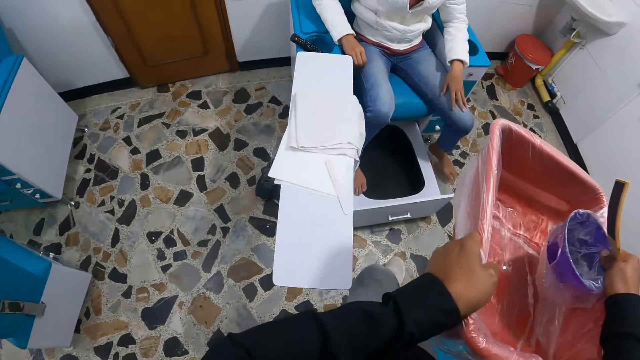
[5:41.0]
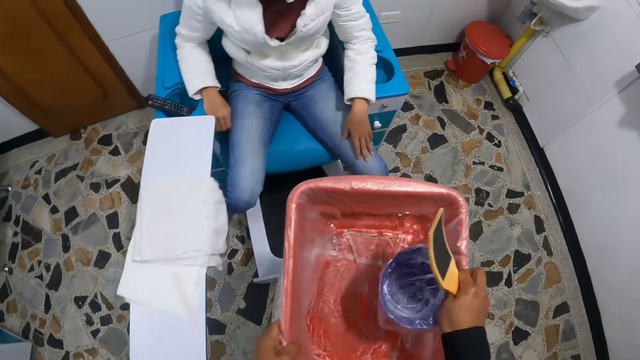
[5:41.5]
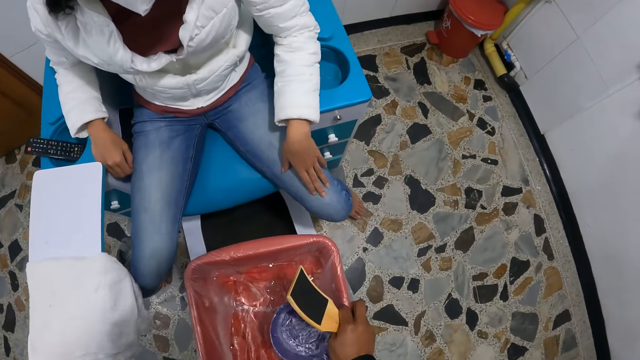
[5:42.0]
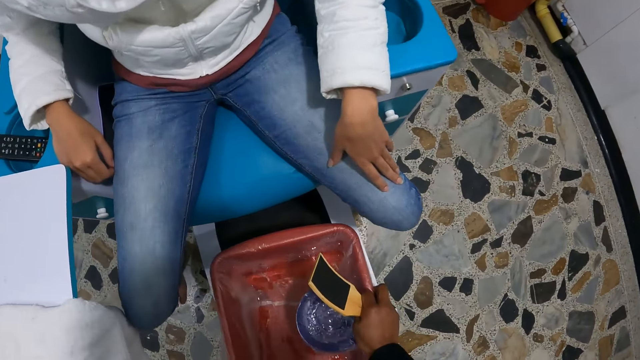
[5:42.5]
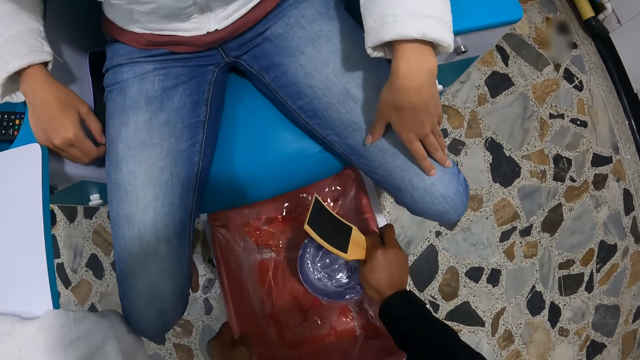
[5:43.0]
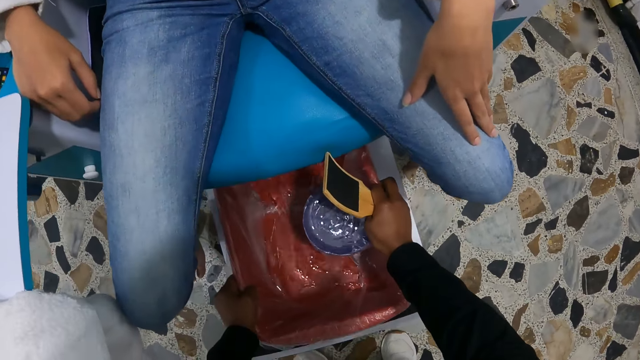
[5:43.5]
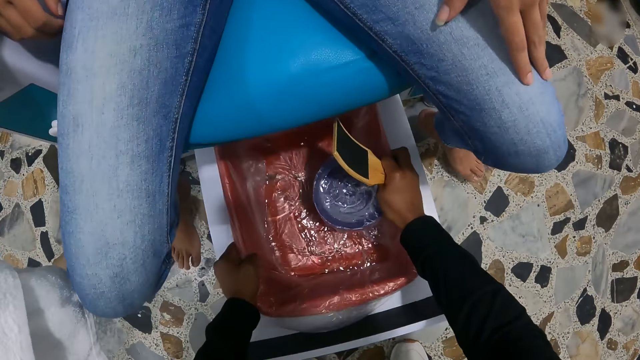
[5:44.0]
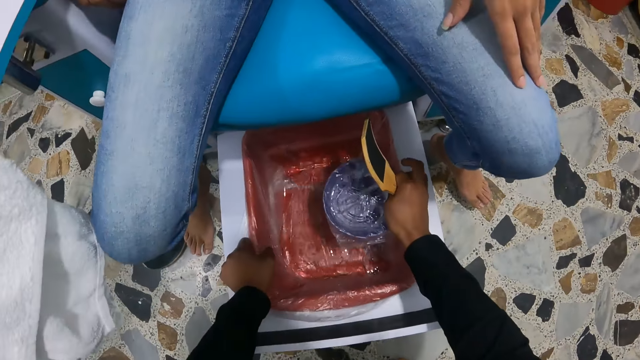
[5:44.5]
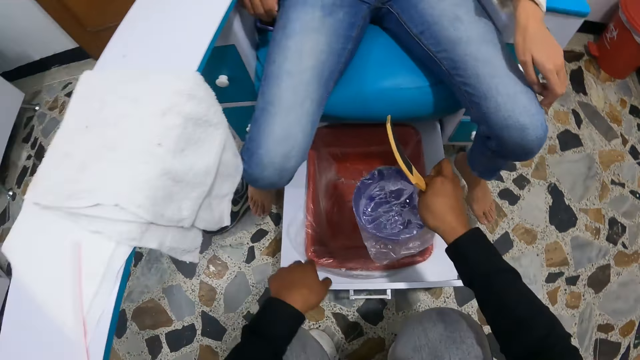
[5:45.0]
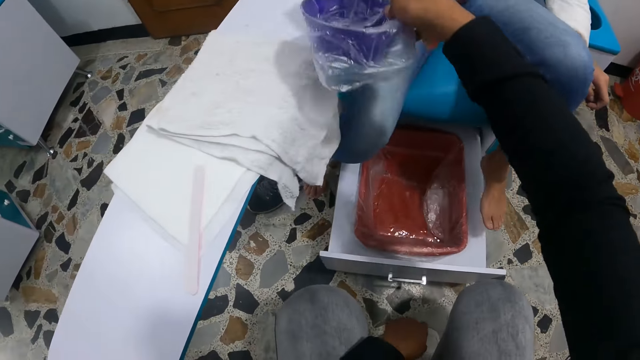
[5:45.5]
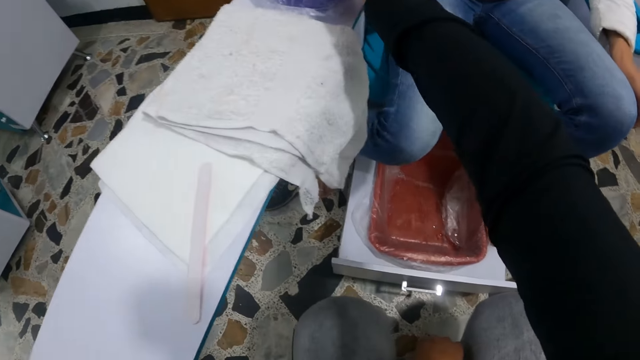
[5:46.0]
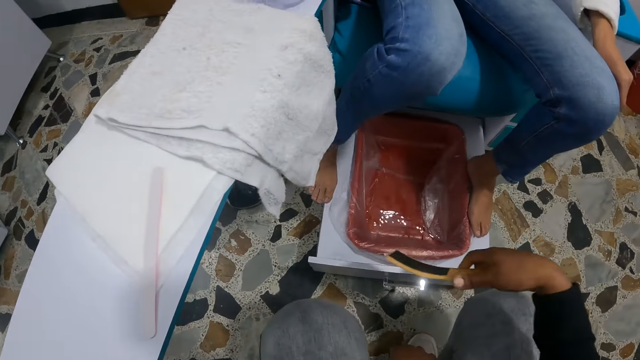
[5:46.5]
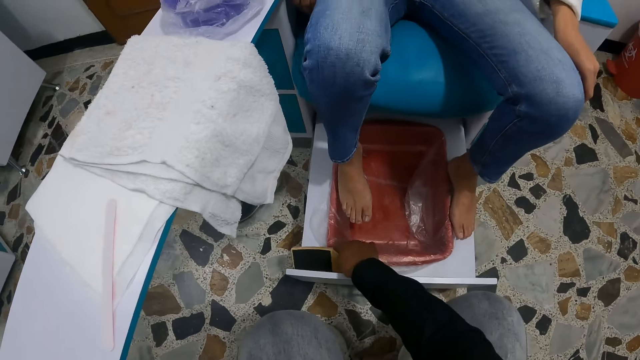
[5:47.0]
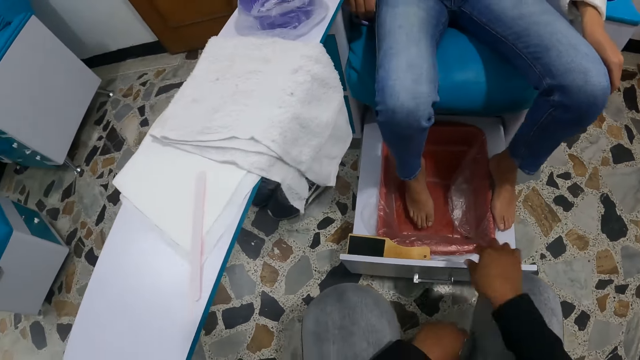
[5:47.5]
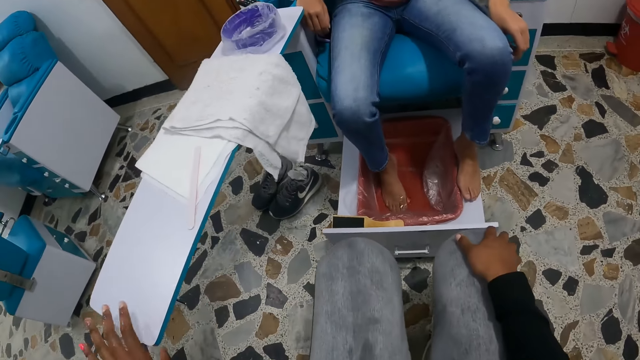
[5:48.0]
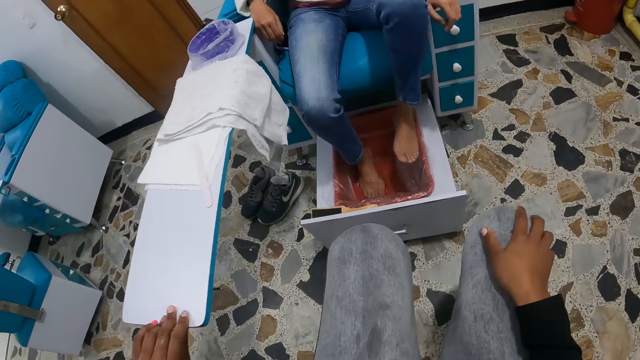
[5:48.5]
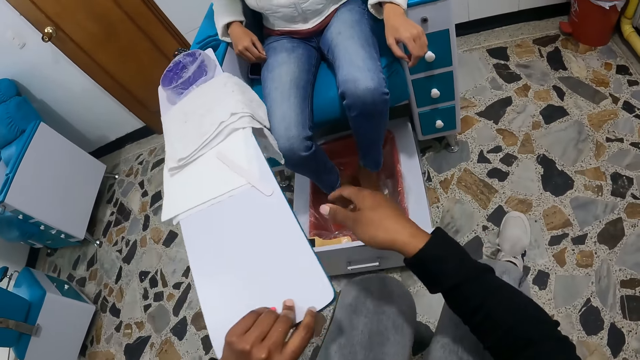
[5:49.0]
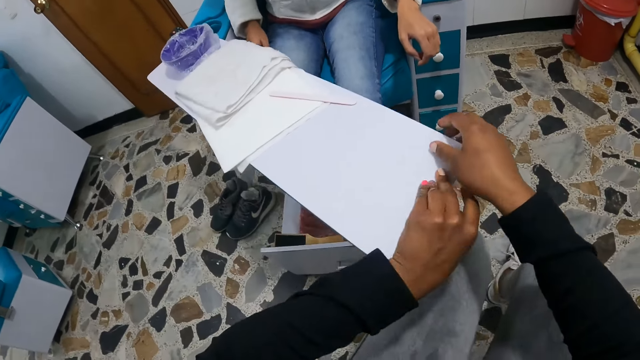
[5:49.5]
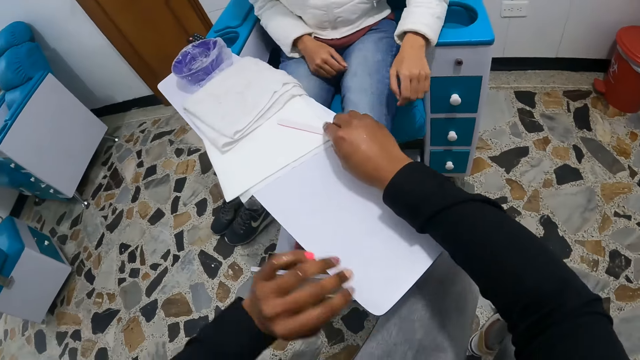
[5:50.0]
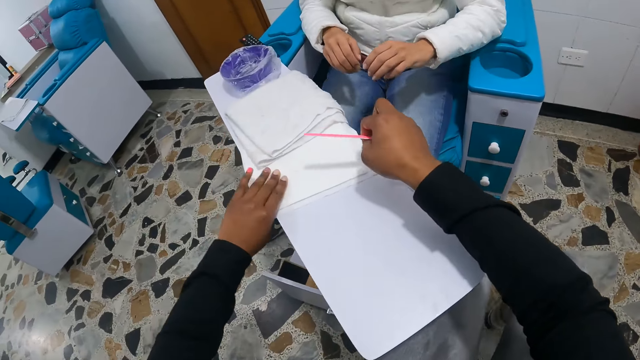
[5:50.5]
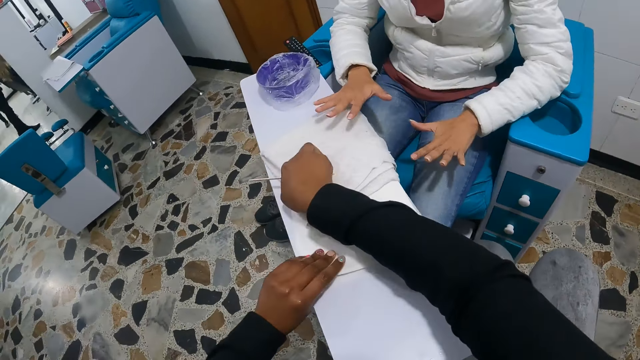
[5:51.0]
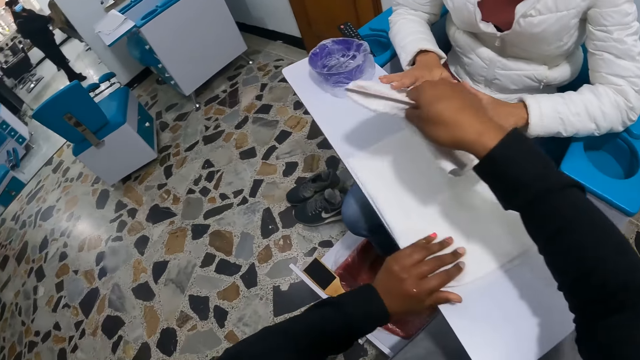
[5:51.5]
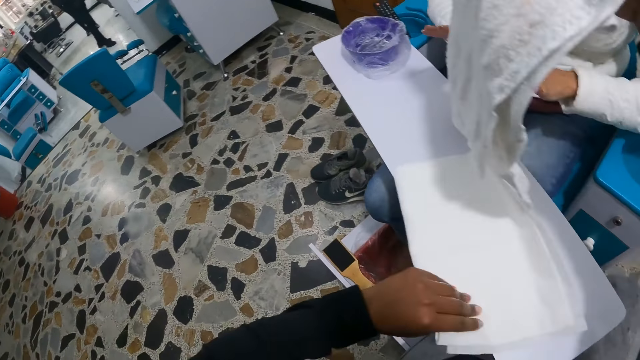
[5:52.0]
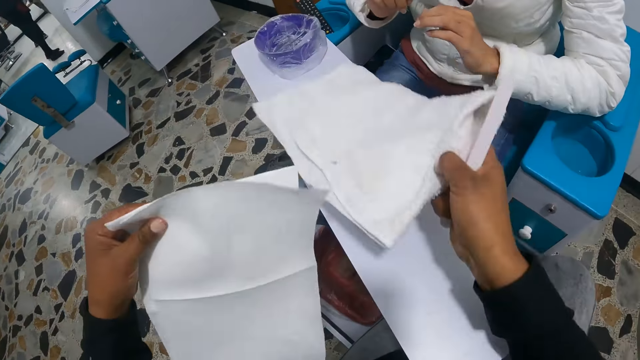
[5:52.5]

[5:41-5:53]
The camera wearer drops the bowl of water in her hands into a pedicure chair's storage drawer. She puts the blue bowl of water in her right hand on the pedicure chair's table. A woman places her left leg on the pedicure chair's storage drawer. The camera wearer drops a foot brush in her right hand on the pedicure chair's storage drawer. Another woman puts her right leg into the bowl of water. The camera wearer pushes the pedicure chair's table with her left hand. The other woman puts her left leg into the bowl of water. The camera wearer pushes the pedicure chair's table with both hands, picks up a nail file from the pedicure chair's table with her right hand, and arranges some napkins on the pedicure chair's table with both hands. She picks up a towel.

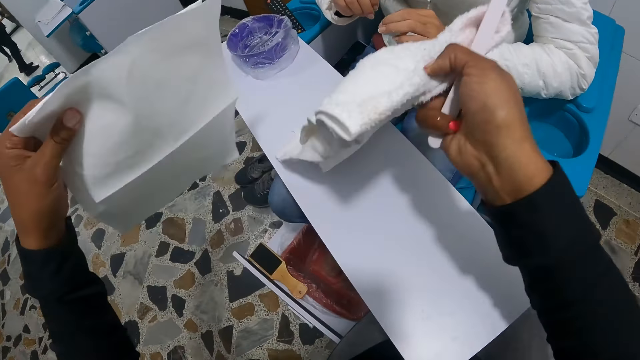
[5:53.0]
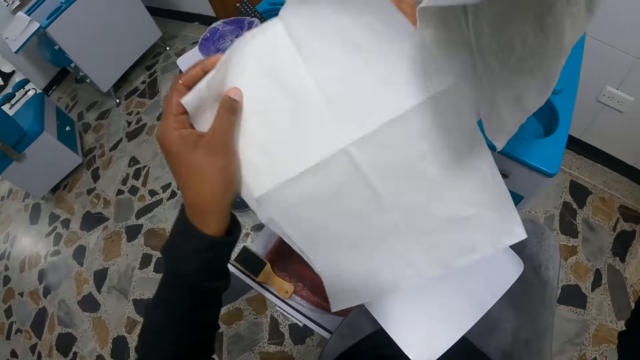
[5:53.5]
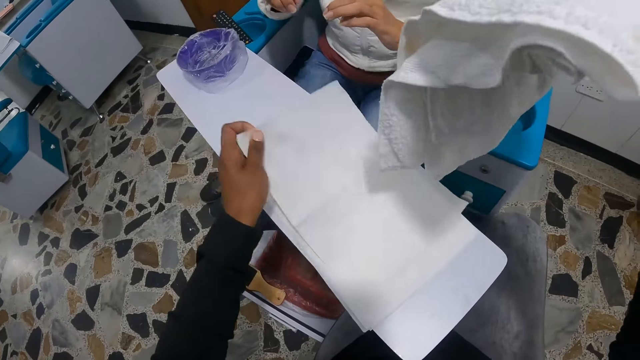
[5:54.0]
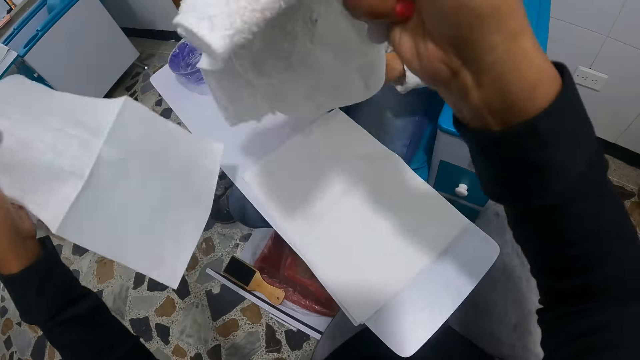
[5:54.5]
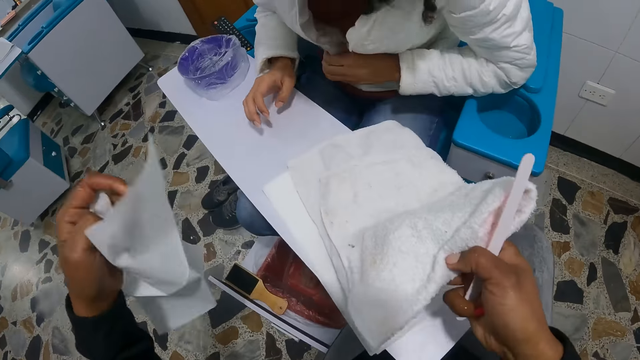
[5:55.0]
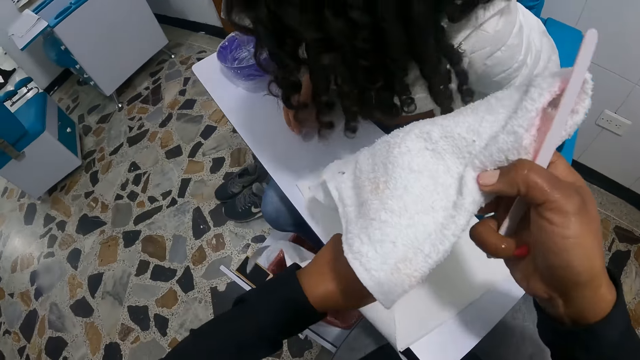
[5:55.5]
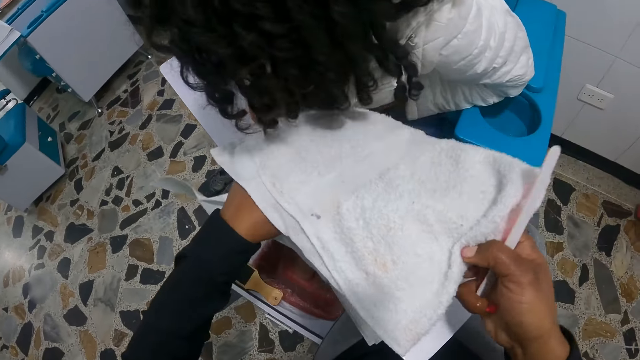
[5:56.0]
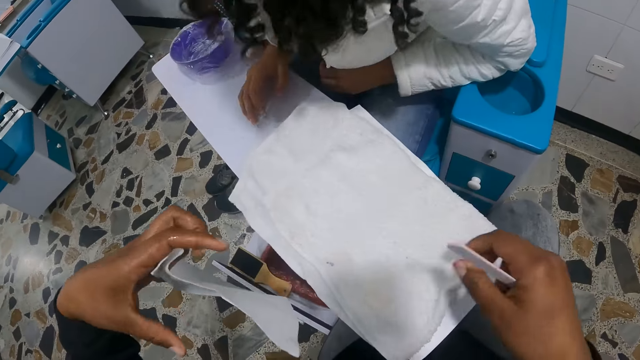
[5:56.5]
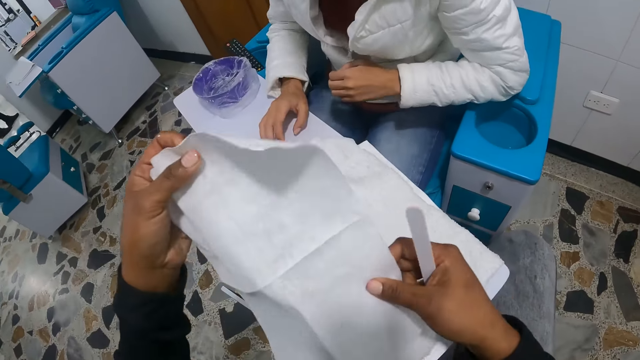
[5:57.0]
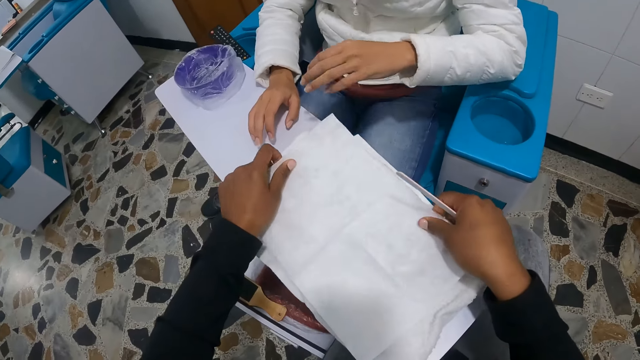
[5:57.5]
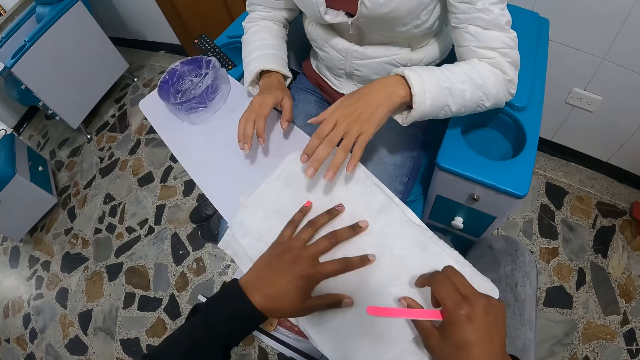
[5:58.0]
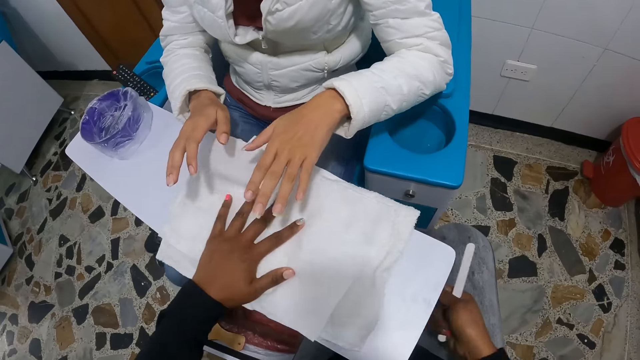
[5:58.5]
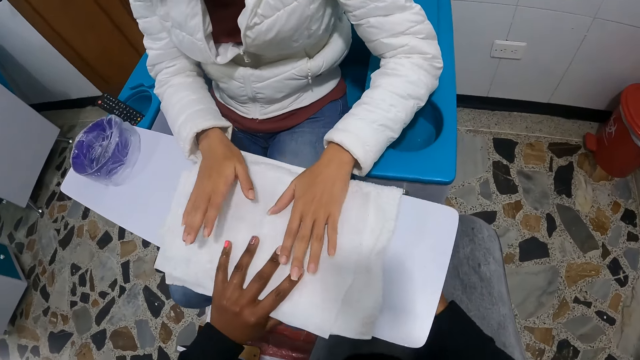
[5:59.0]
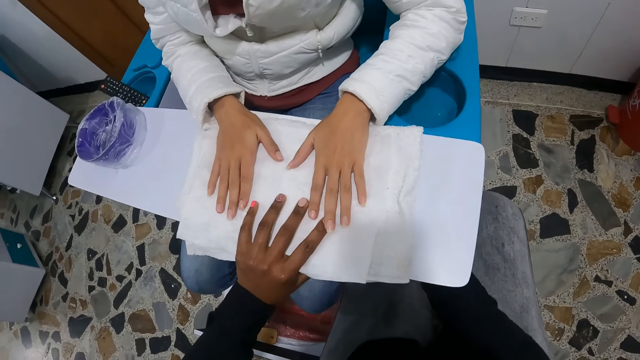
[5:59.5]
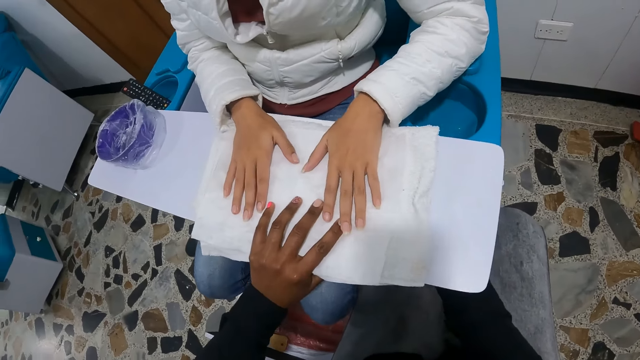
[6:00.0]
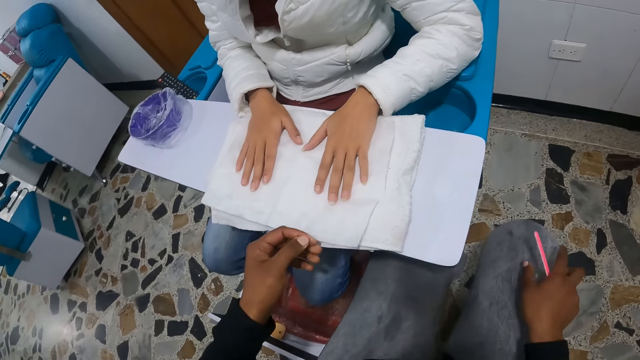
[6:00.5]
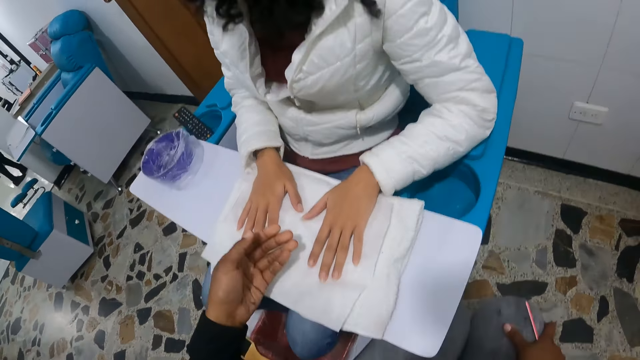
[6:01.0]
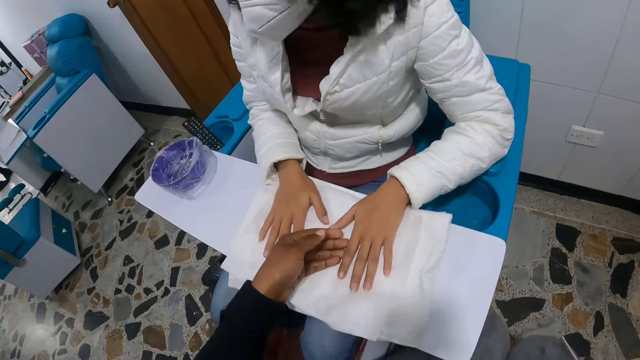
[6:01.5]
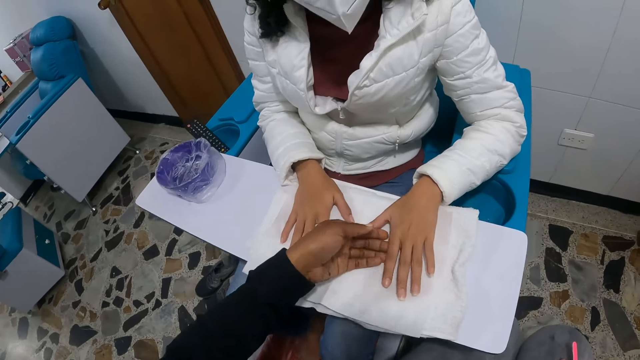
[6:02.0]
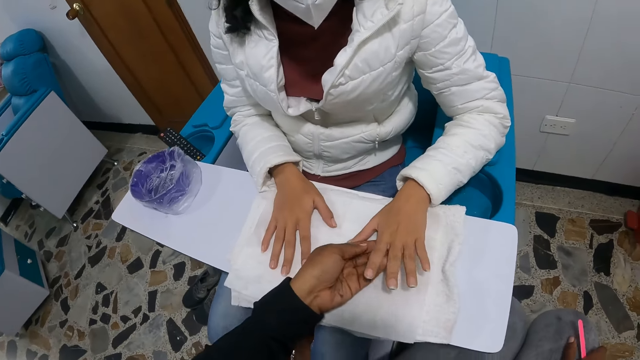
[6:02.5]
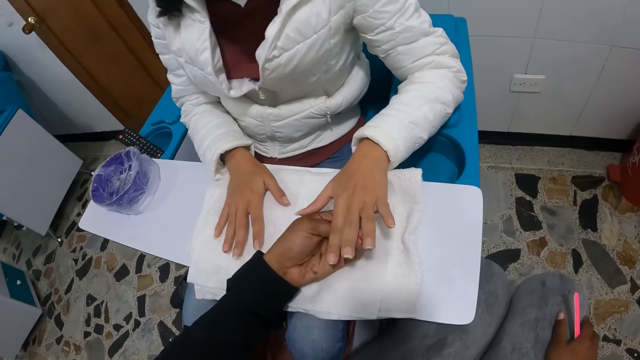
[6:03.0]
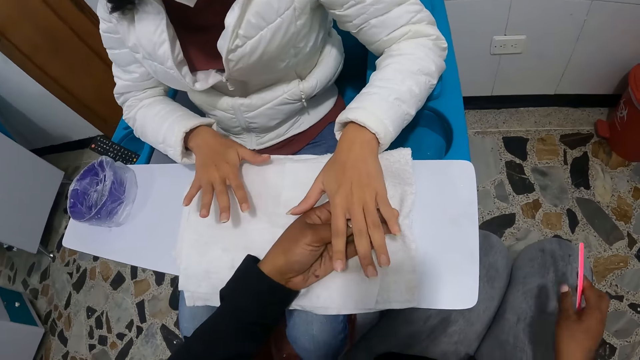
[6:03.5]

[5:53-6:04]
The camera wearer places the towel on the table, lifts the towel, places the paper towel on the table, and places the towel on the table. The woman places her right hand on the pedicure chair's table. The camera wearer places the paper towel on the towel. She locks the pedicure chair's table with both hands. The woman places both hands on the napkins on the pedicure chair's table. The camera wearer positions the table. She lifts the woman's left hand from the napkins with her left hand. She holds the woman's left hand.
